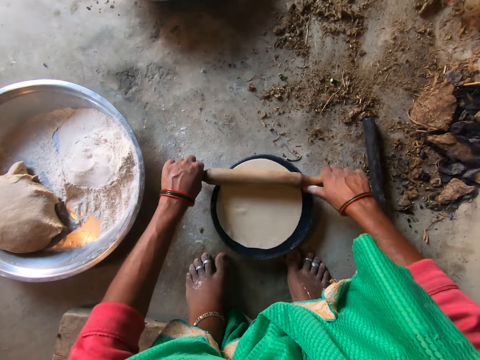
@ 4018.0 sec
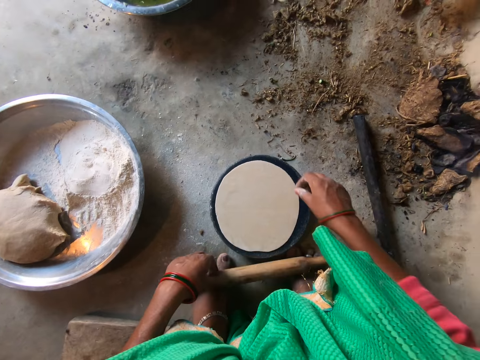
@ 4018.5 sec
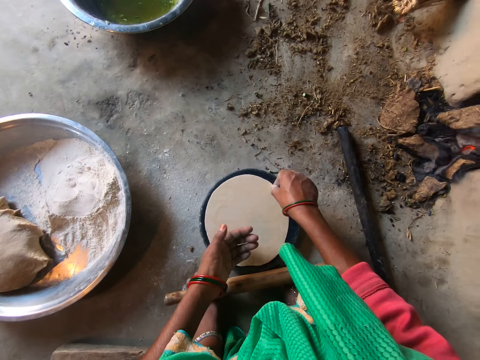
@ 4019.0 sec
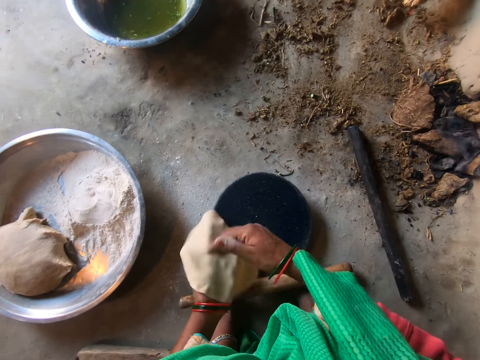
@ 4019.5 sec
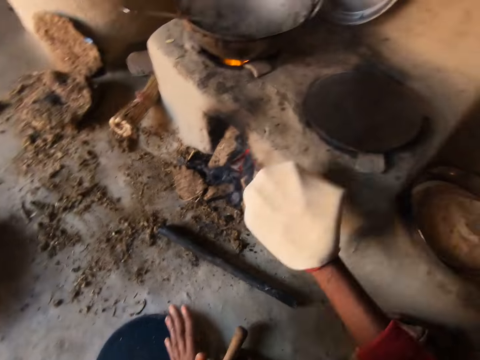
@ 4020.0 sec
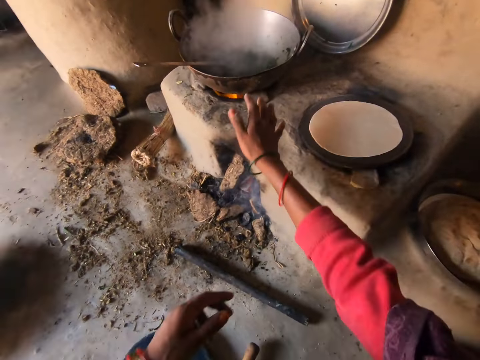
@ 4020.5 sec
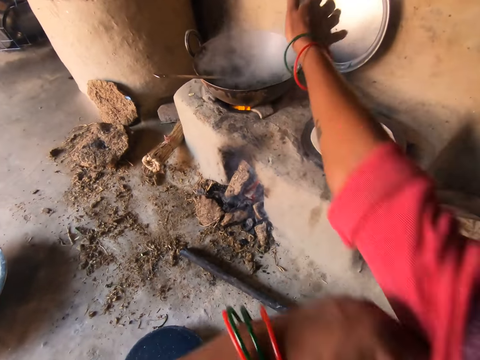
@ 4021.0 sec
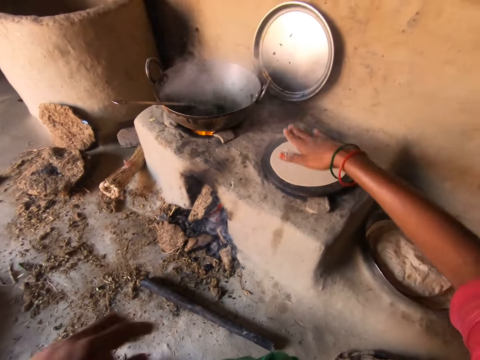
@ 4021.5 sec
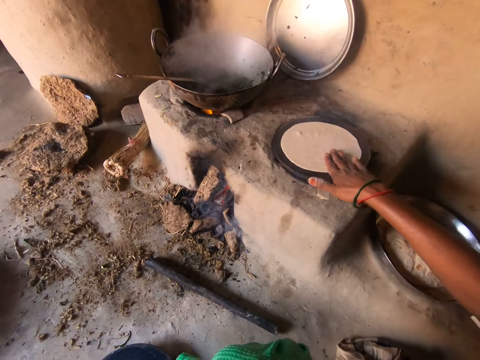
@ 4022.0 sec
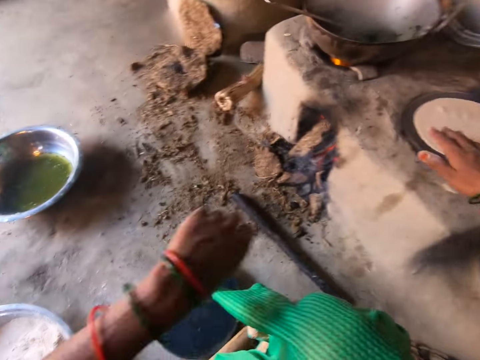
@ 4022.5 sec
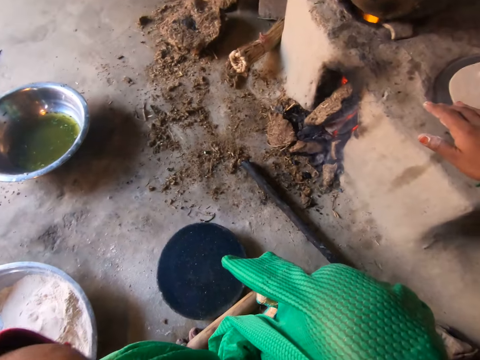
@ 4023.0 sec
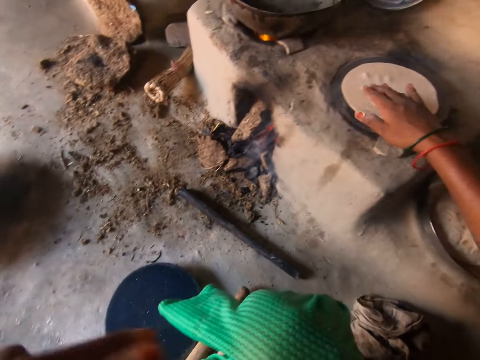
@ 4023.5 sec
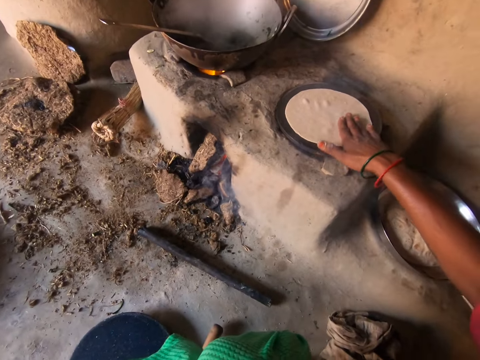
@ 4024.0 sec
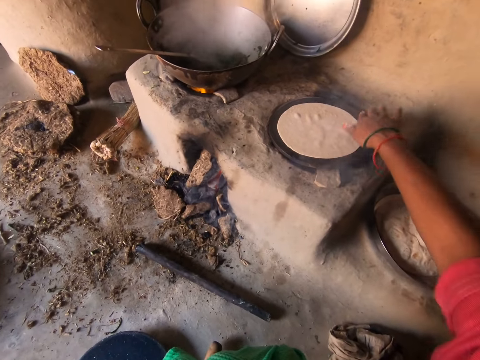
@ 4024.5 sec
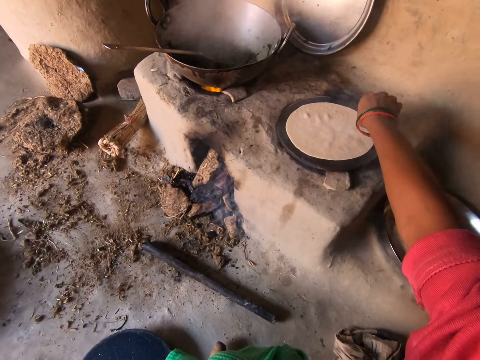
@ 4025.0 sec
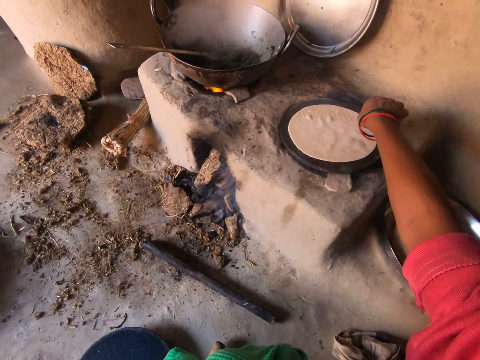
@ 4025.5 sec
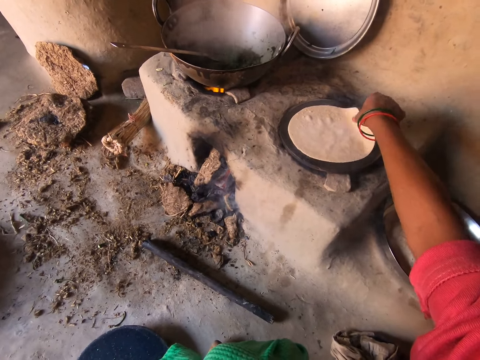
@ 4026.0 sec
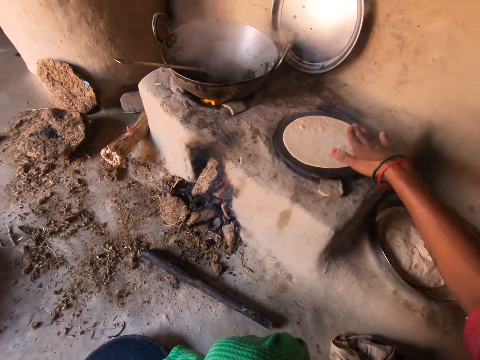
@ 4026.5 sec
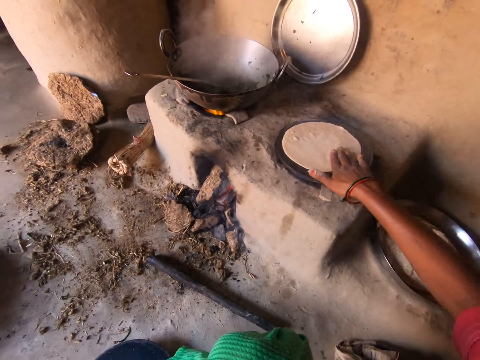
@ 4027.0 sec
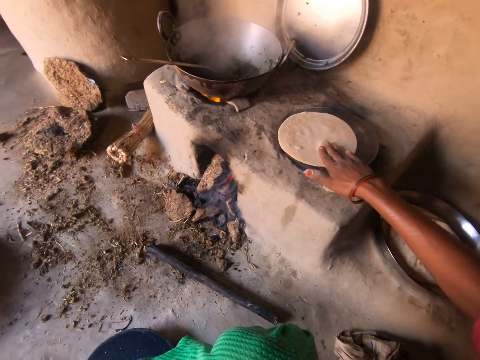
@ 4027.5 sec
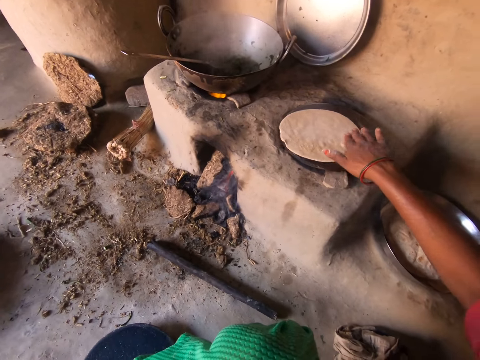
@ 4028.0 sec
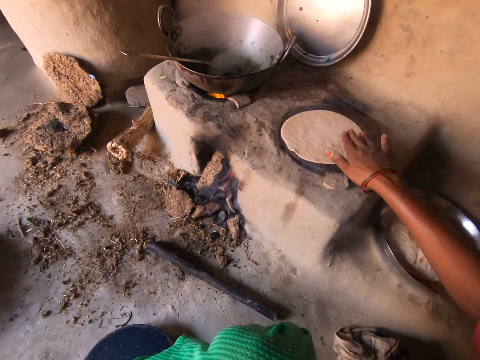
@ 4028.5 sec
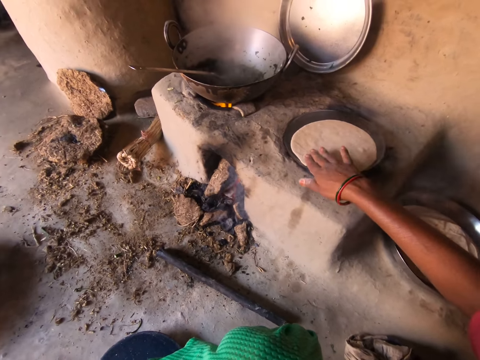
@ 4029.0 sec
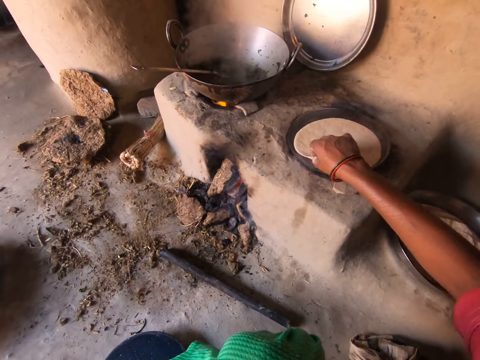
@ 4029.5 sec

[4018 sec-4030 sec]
The camera wearer picks up the dough from the pan with her right hand. She transfers the dough to her left hand. She transfers the dough to her right hand. She drops the dough on the hot plate. She adjusts her cloth with her left hand. She touches her face with her left hand. She lowers her left hand. She spins the dough on the pan. She adjusts the dough on the hot plate with her right hand.

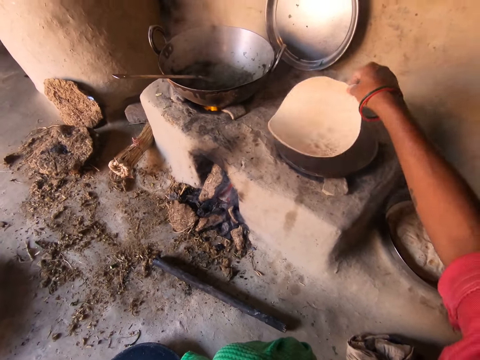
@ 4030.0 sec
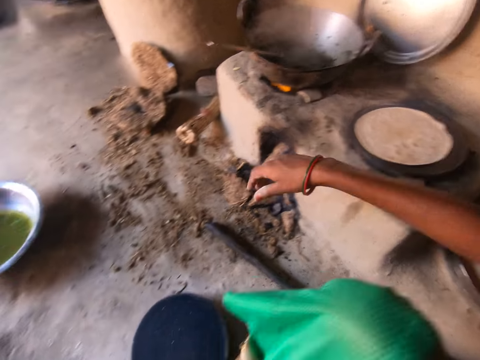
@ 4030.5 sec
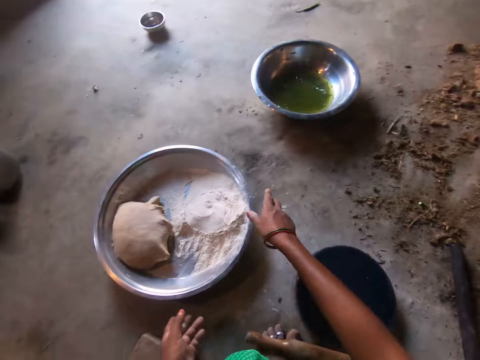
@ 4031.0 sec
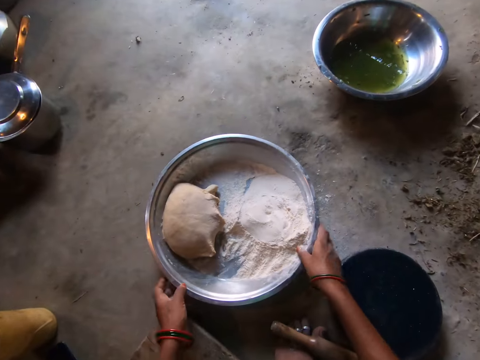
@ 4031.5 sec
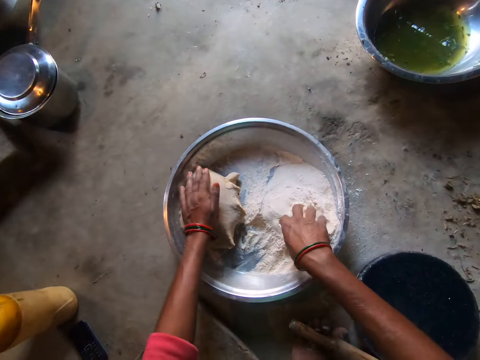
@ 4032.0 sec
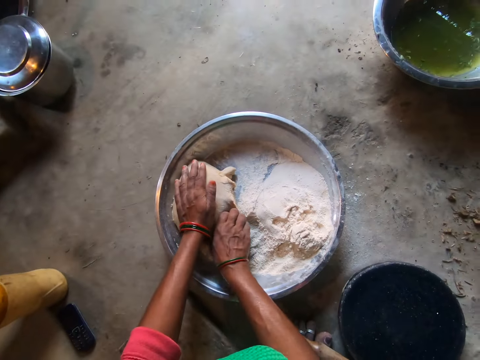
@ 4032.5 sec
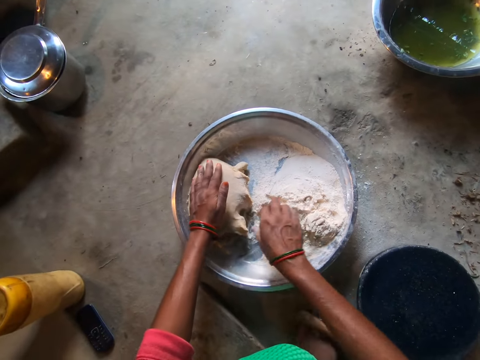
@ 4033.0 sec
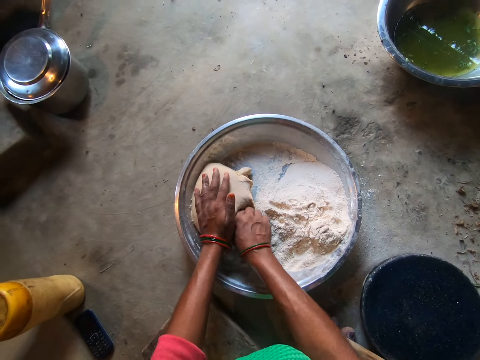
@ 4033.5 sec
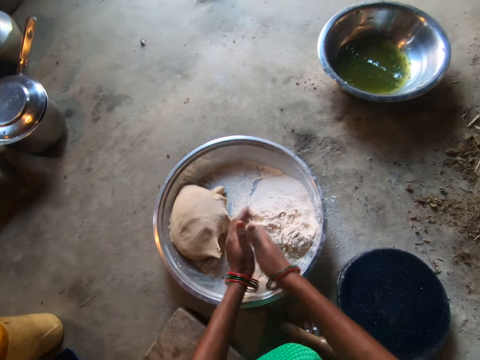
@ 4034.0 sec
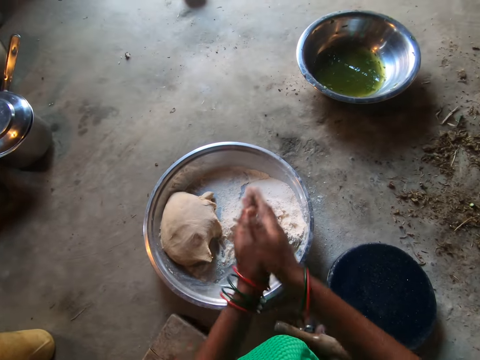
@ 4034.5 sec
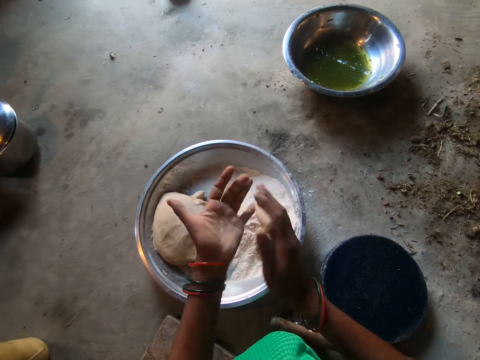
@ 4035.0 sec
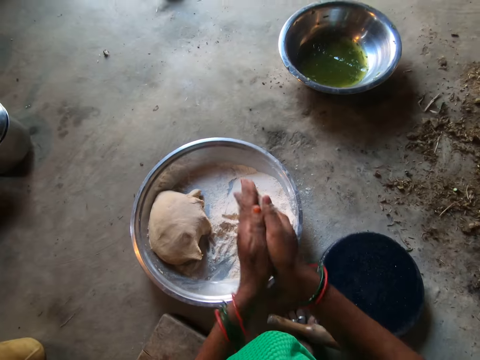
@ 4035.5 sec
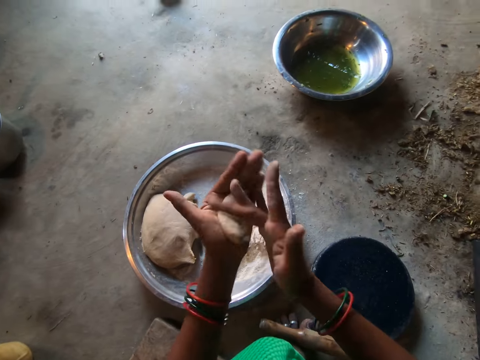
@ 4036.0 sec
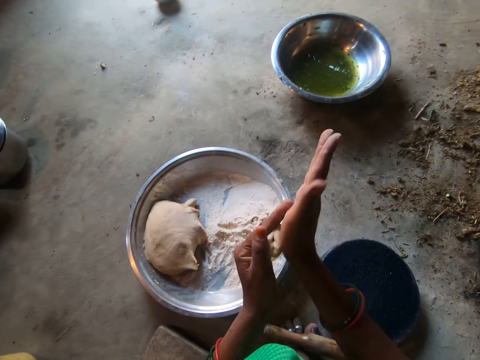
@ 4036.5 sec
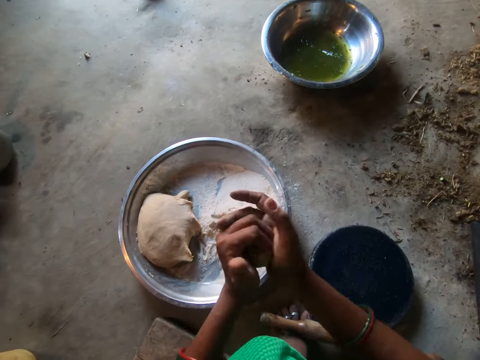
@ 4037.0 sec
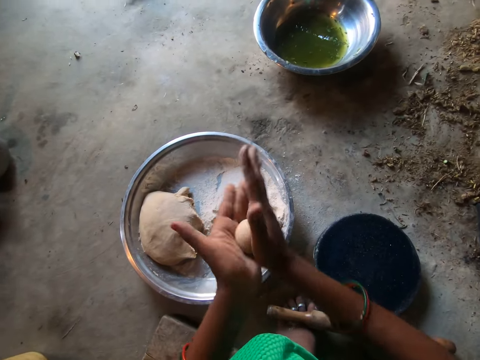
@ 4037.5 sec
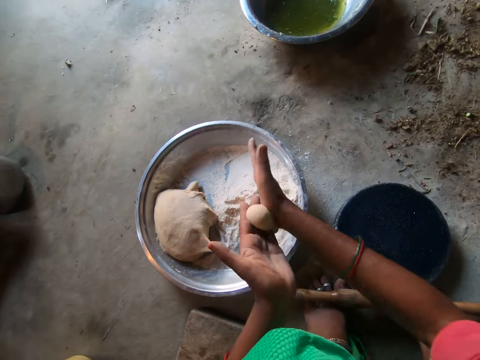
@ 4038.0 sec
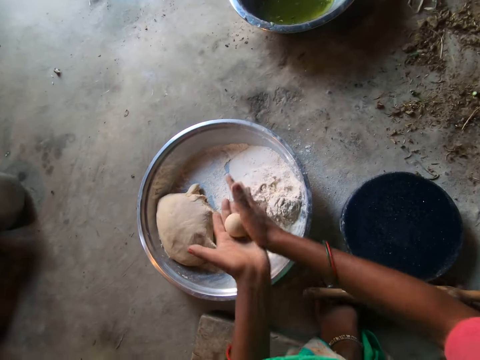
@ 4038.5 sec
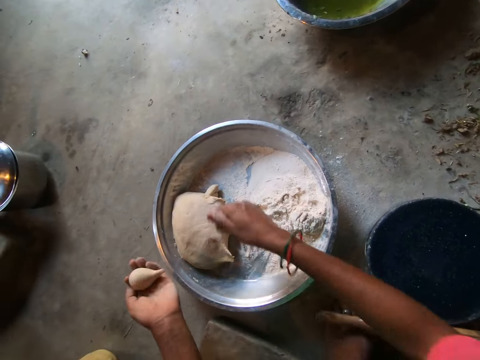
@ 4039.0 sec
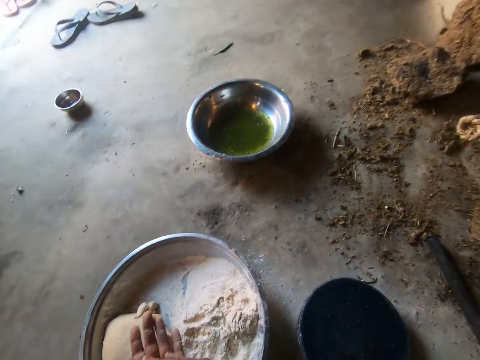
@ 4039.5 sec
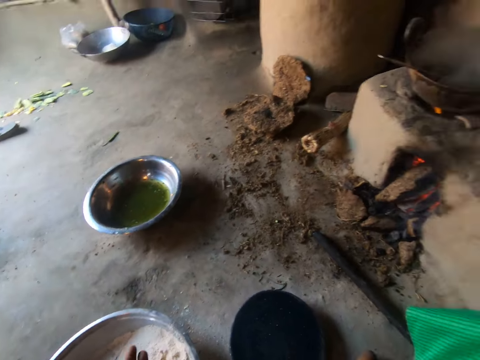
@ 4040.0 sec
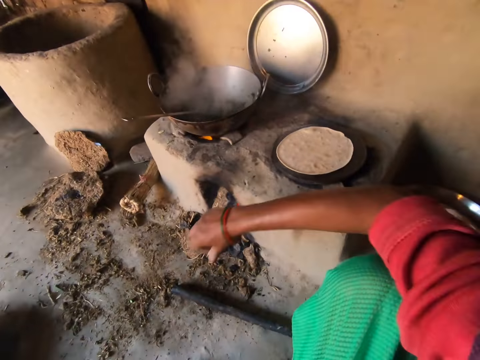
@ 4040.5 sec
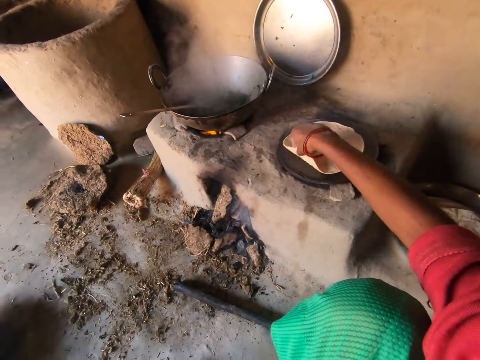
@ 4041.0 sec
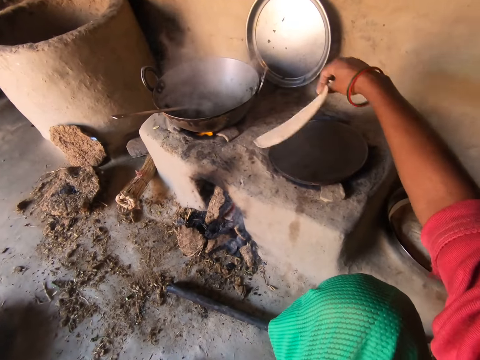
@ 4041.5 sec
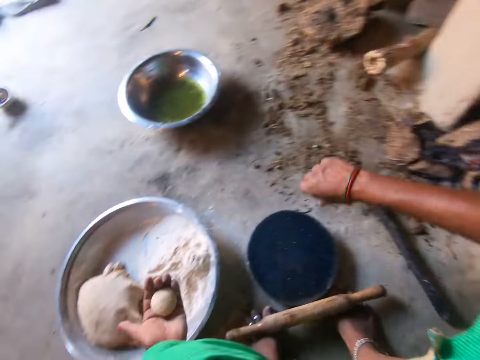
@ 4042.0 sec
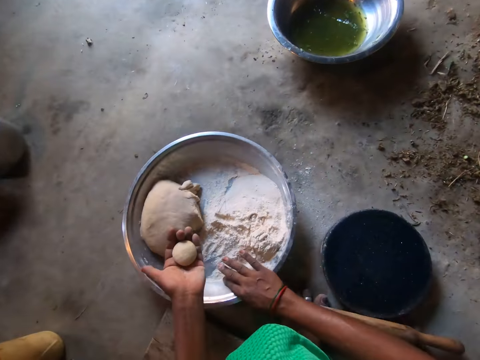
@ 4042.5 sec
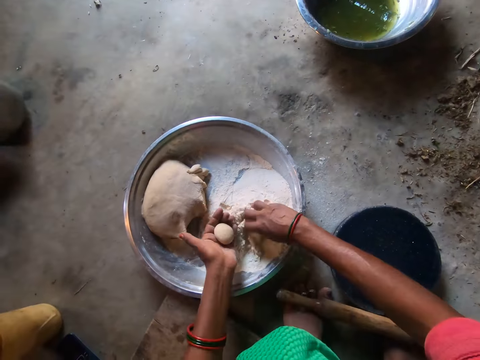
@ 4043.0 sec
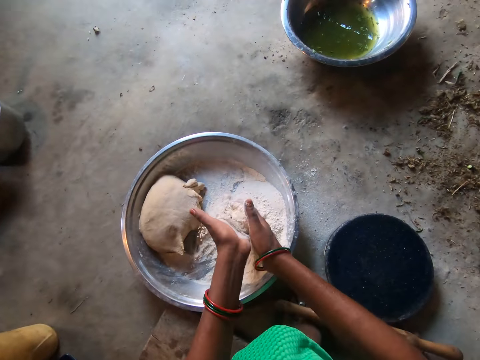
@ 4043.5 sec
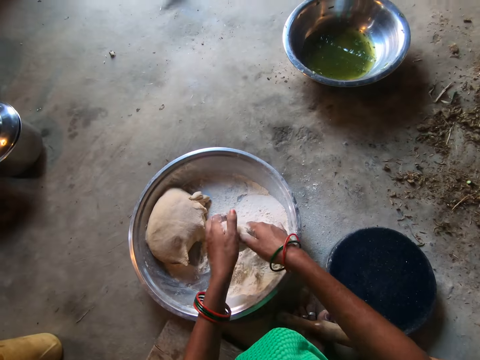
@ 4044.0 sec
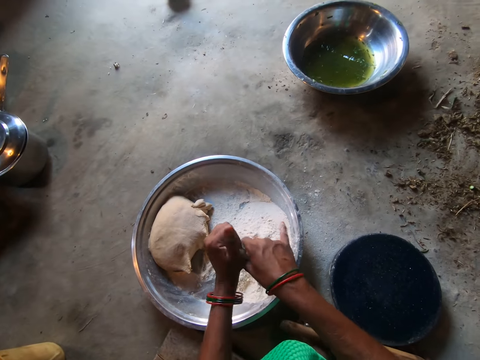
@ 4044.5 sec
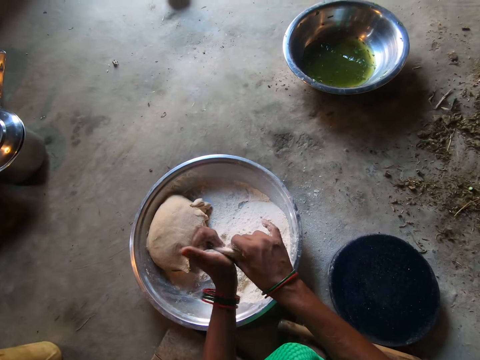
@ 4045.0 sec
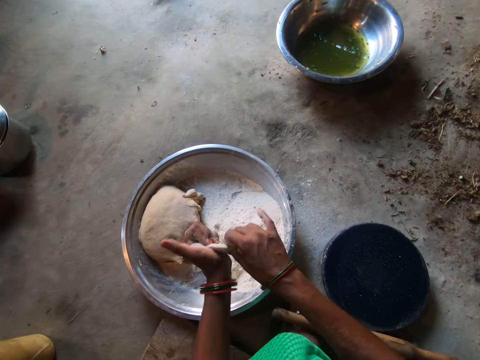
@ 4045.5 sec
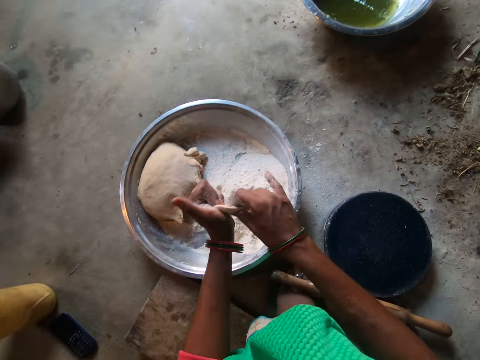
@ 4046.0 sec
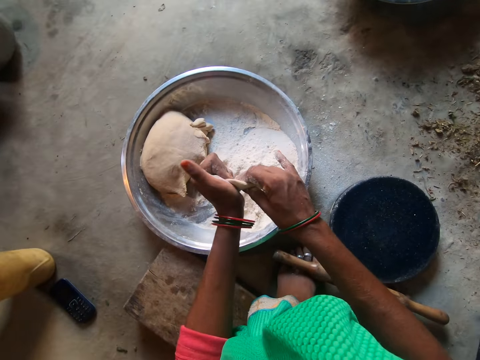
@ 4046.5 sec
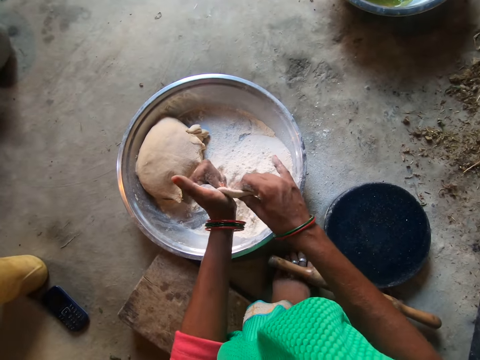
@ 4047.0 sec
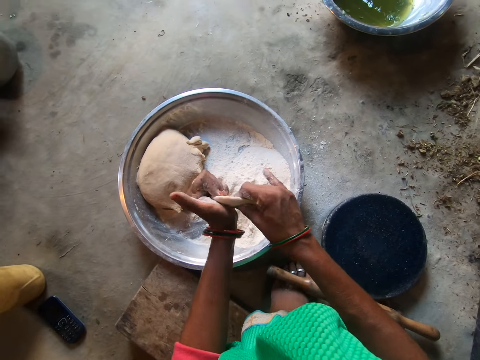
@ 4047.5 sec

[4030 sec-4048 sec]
The camera wearer spins the dough on the pan. She turns over the dough on the hot plate with her right hand. She moves the basin on the floor with both hands. She cuts some dough from the basin with her right hand. She rubs the dough in her palms. She drops some dough in the basin with her right hand. She rubs the dough in her palms. She turns over the dough on the hot plate with her right hand. She puts flour on the dough. She kneads the dough with both hands. She rolls the dough with her hands.
